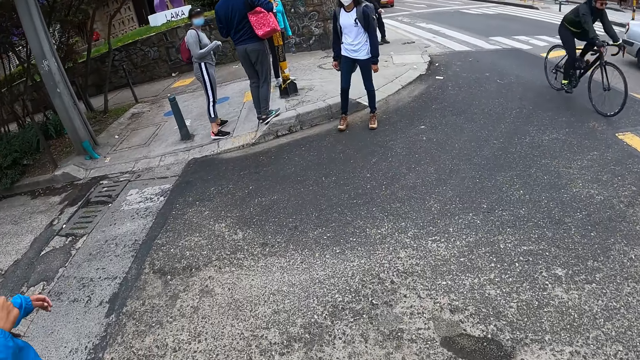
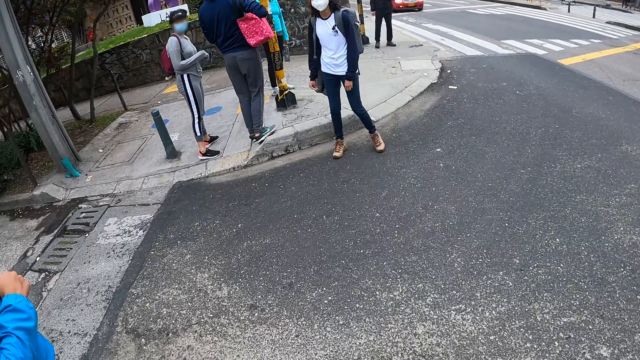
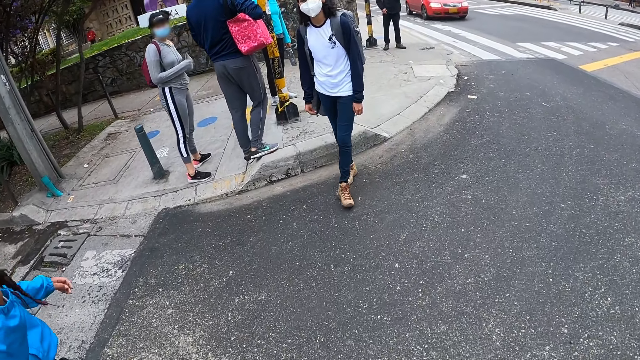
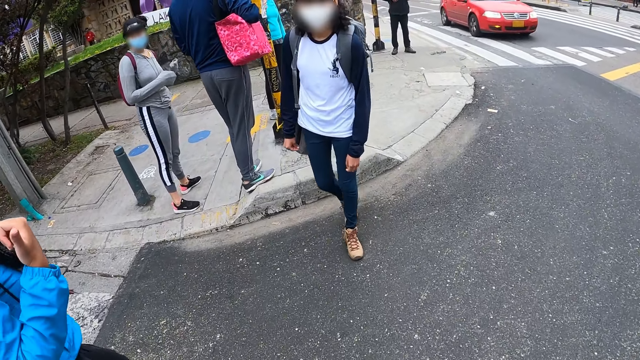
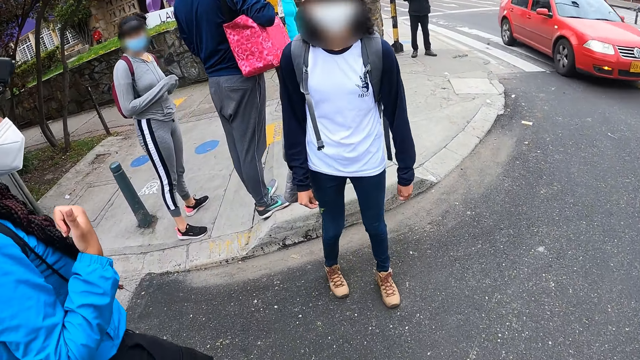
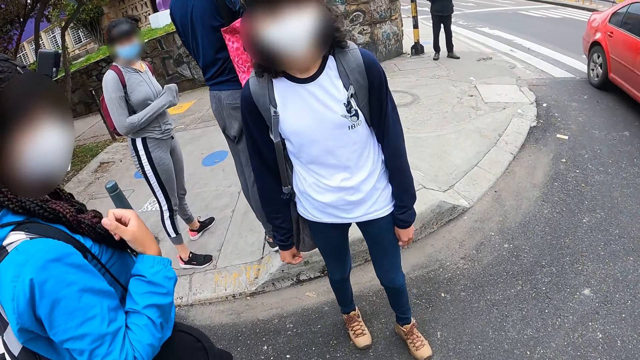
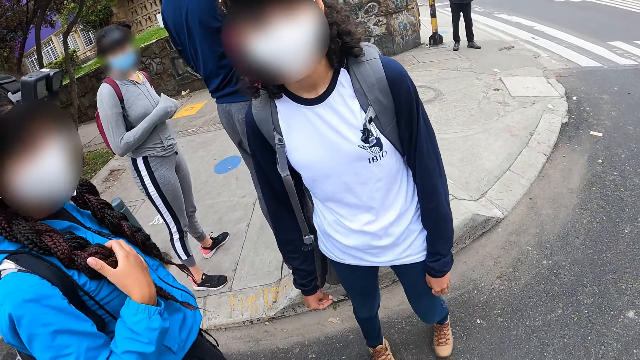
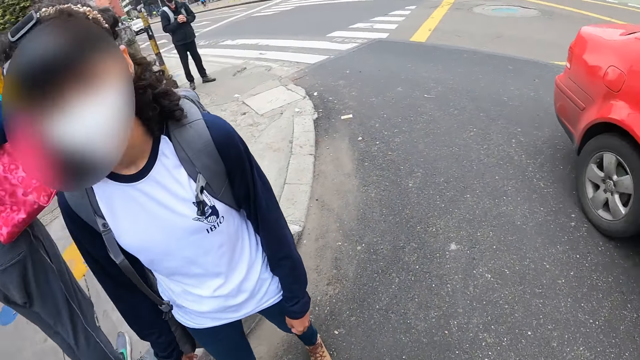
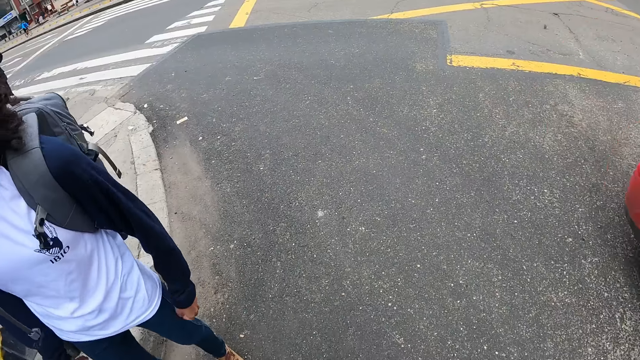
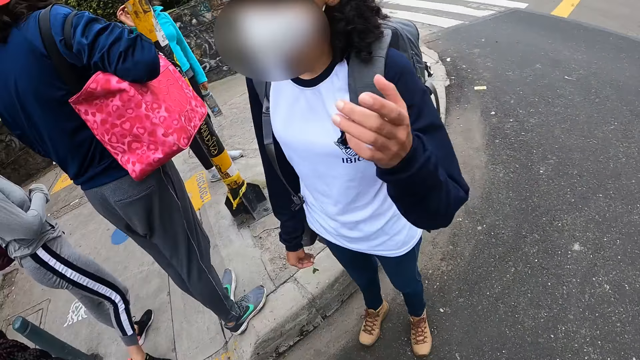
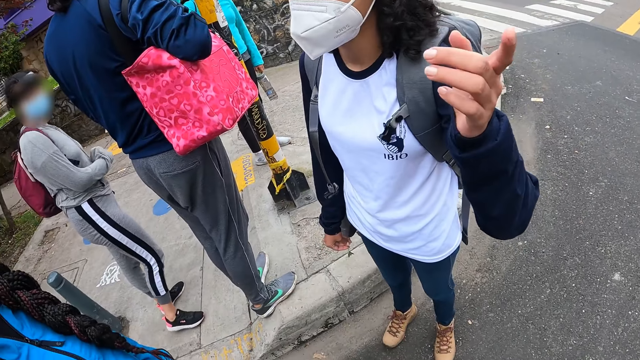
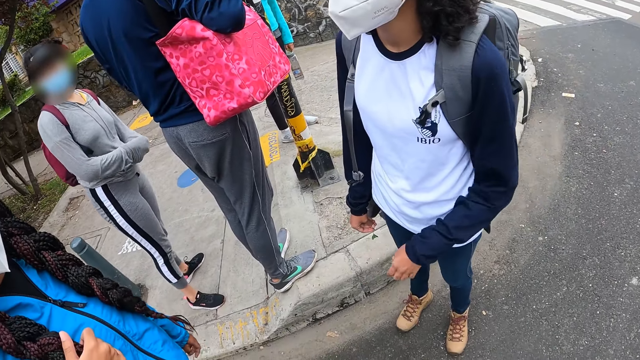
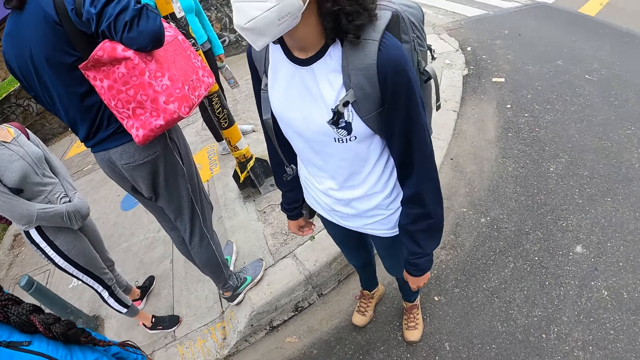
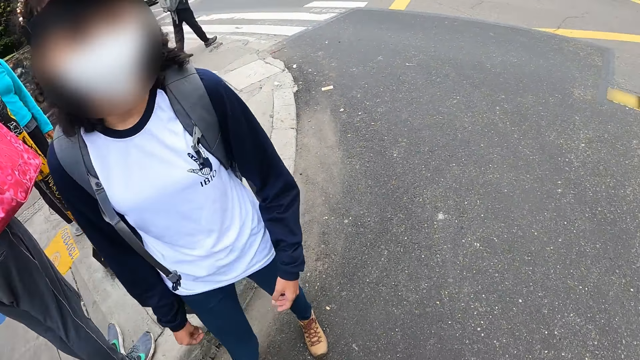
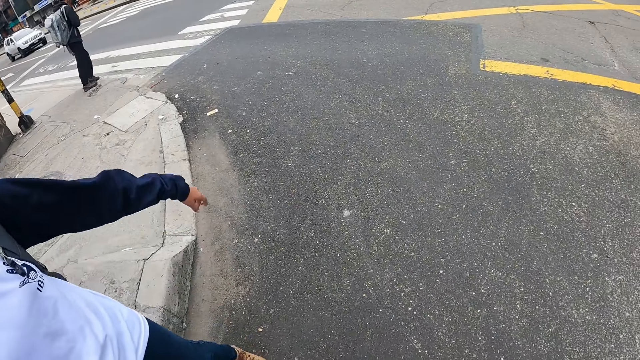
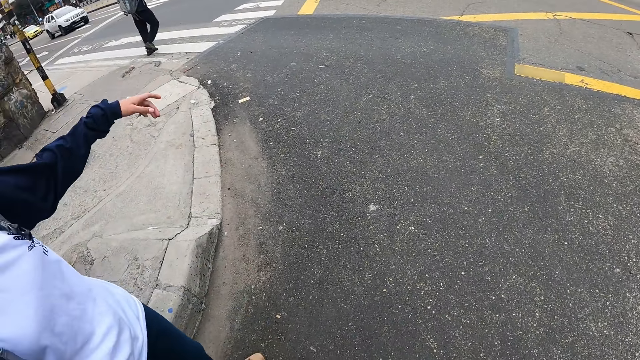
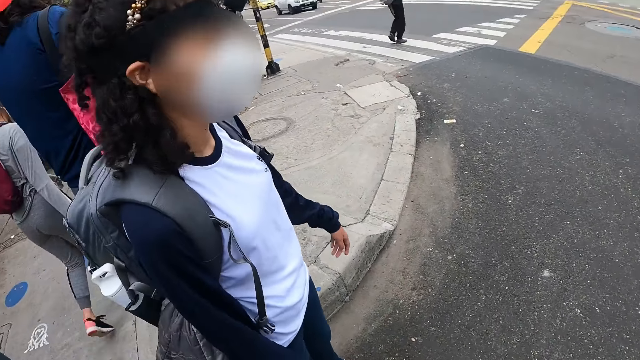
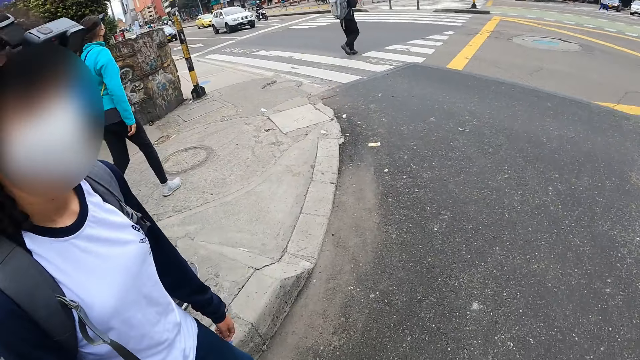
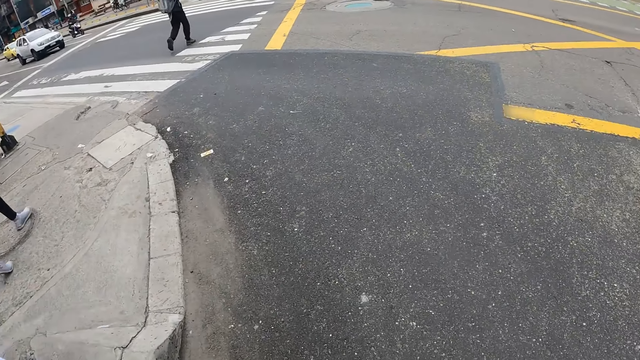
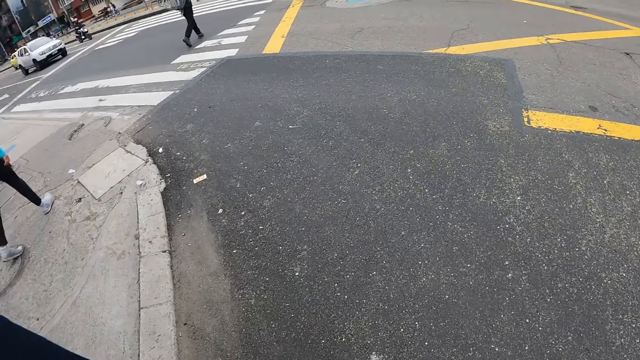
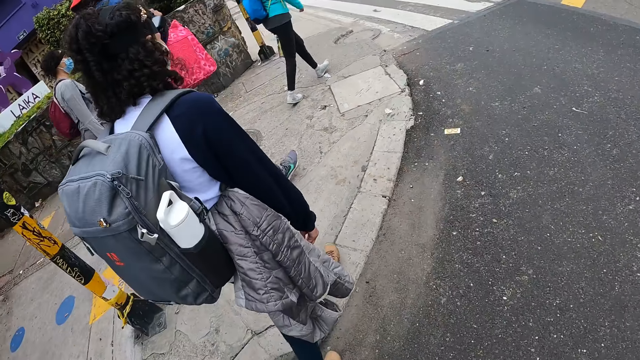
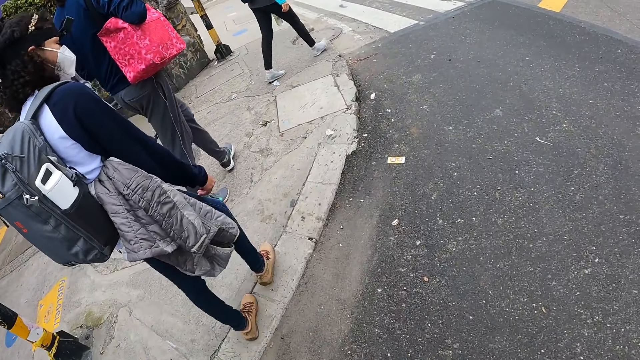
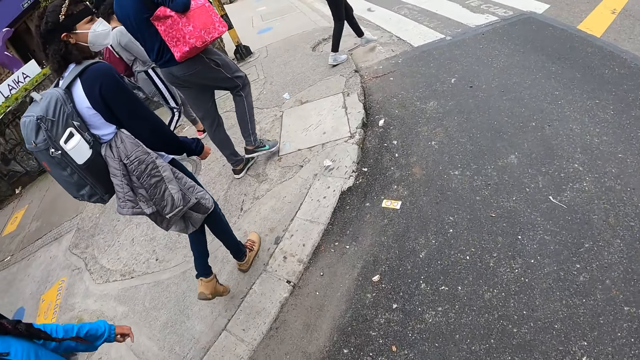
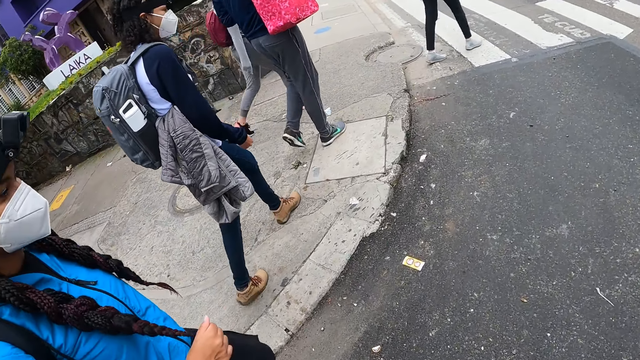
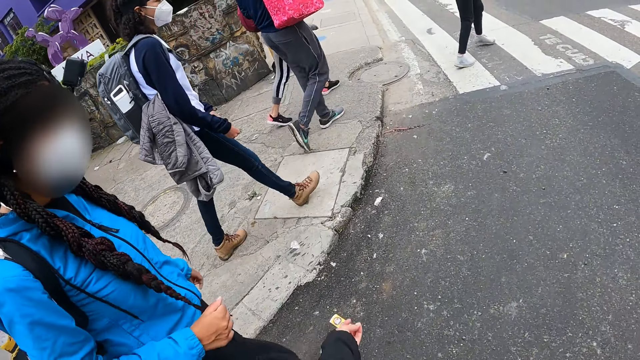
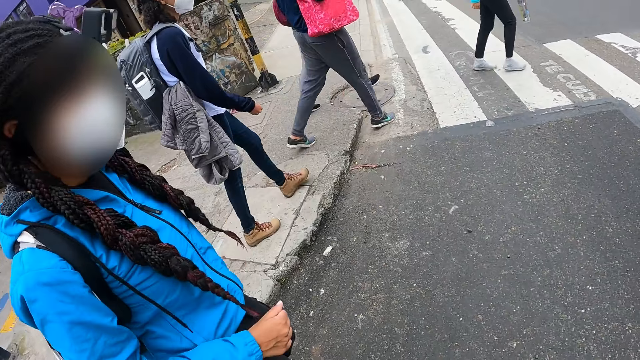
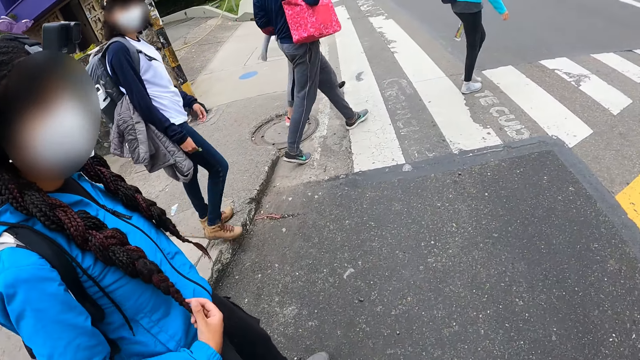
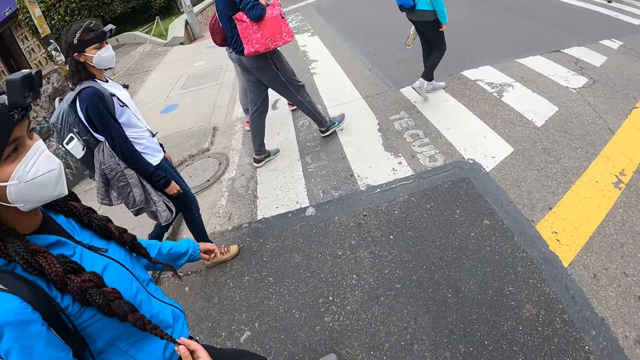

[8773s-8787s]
A person moves on the road. Another person touches her hair. A woman interacts with the camera wearer. The first person points out her hand. The camera wearer looks around. A third person folds her hands. The woman interacts with another woman. A man crosses to a side of the road. A fourth person walks on the road. The first person walks on the road. The second person walks on the road. The third person walks on the road. The camera wearer walks on the road. The second person touches her hair. A third woman crosses to the side of the road.

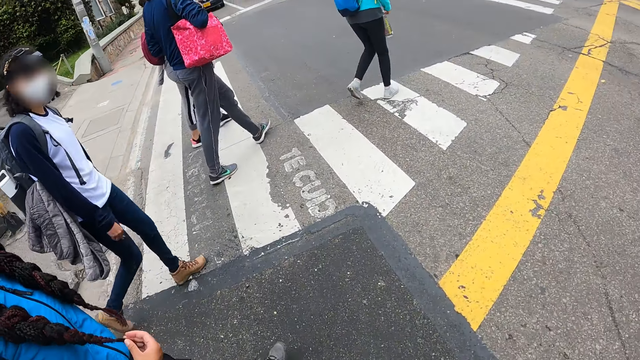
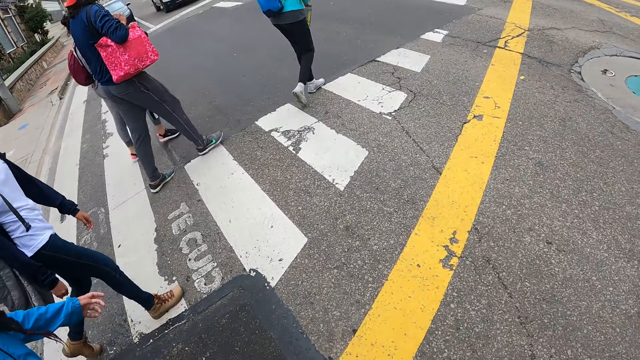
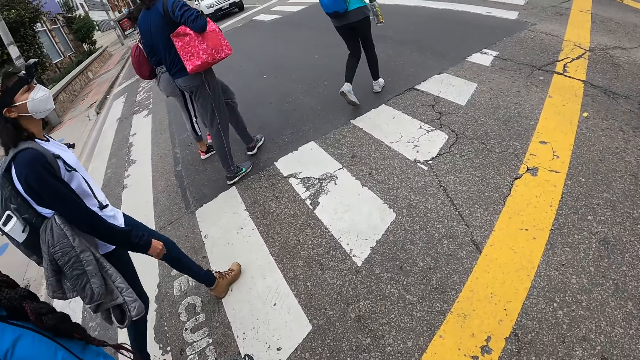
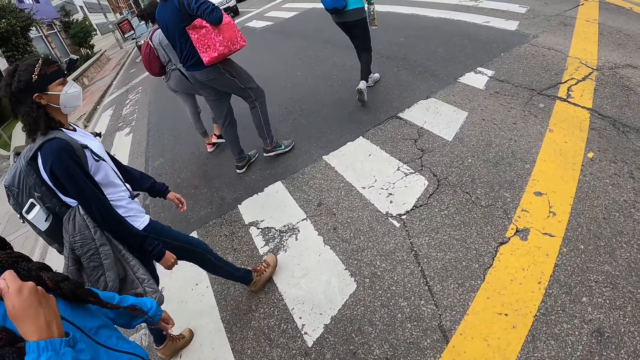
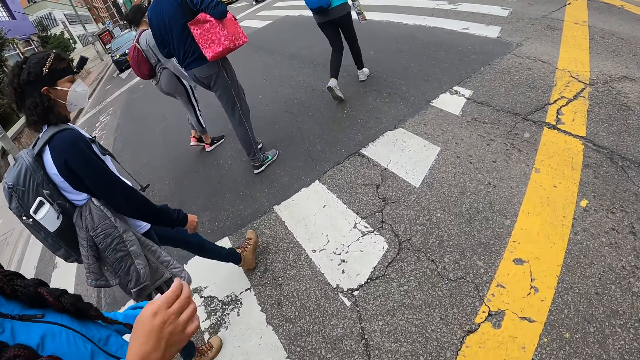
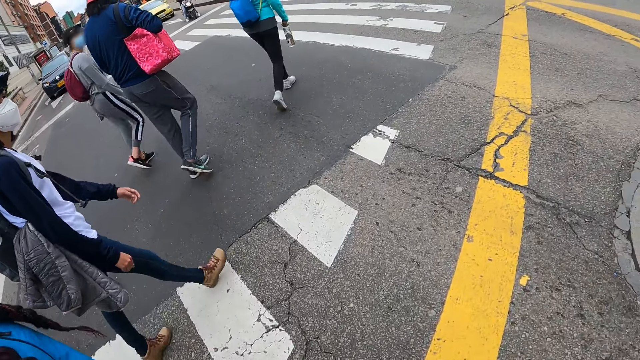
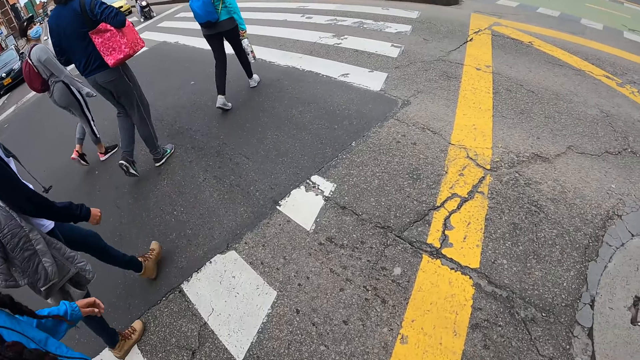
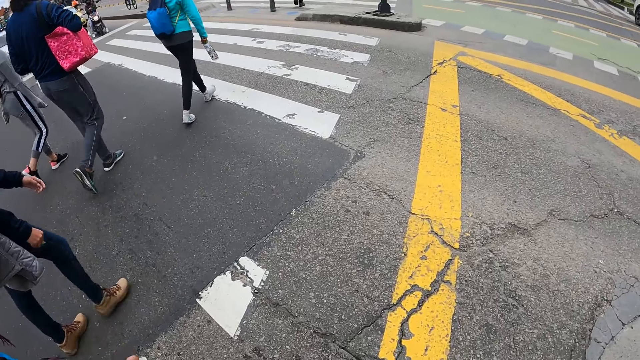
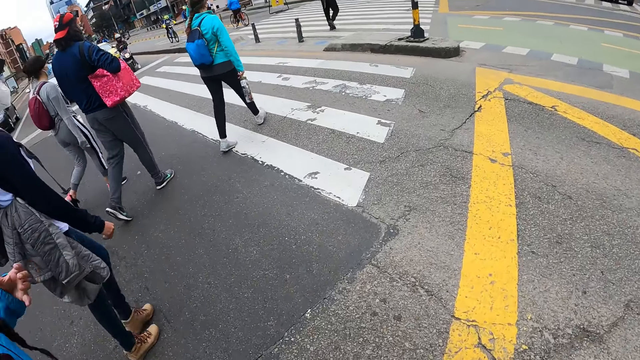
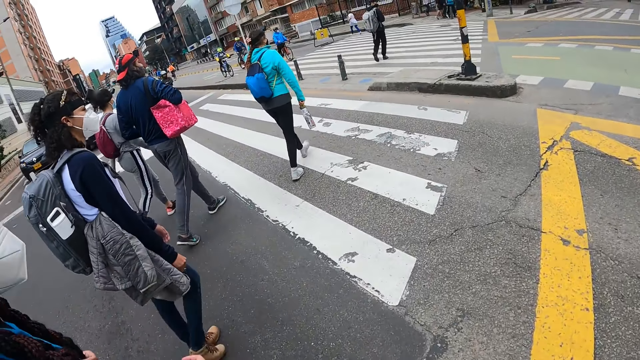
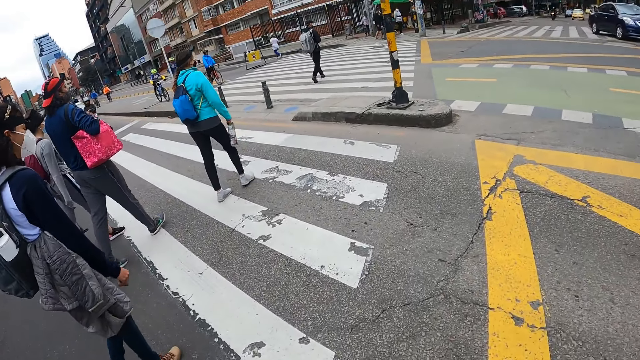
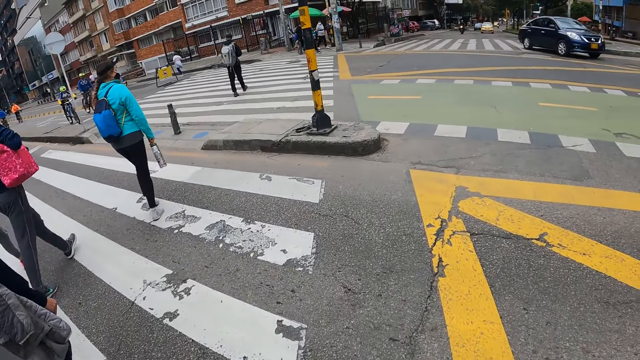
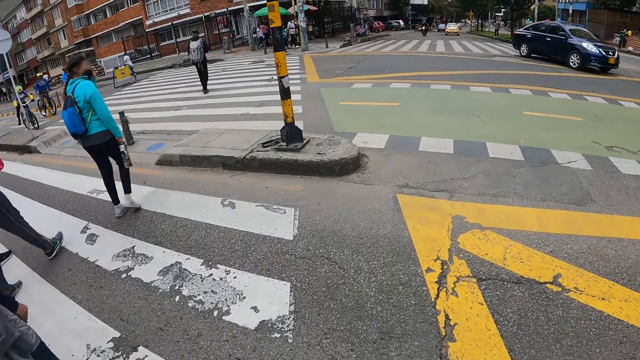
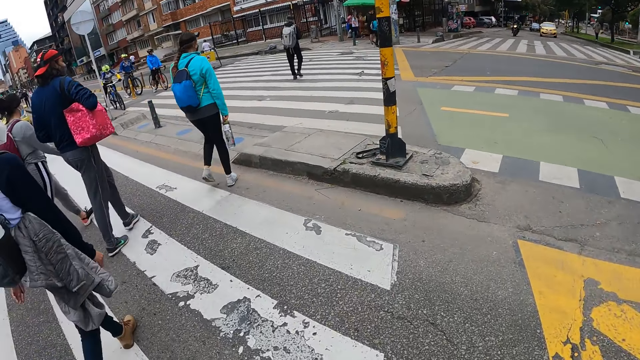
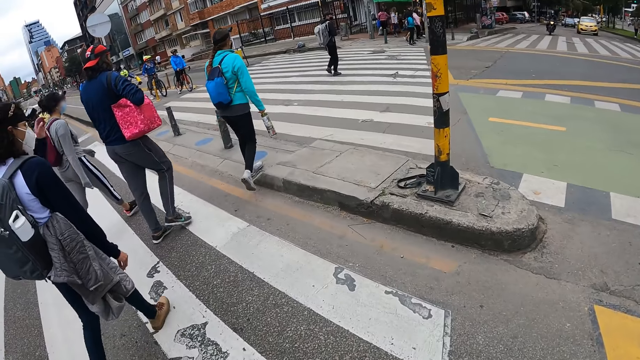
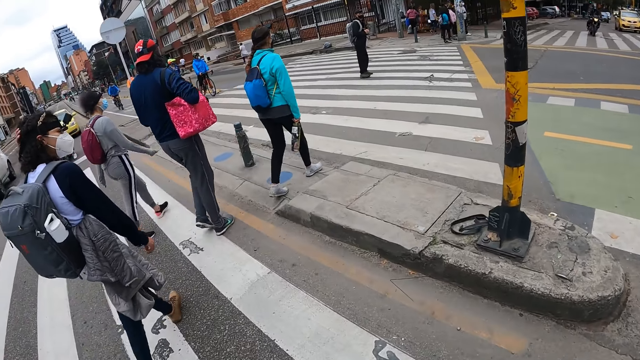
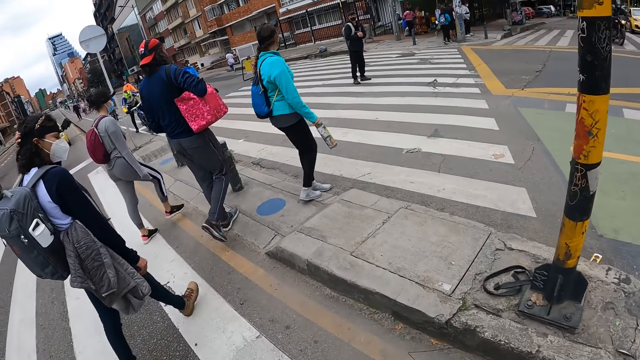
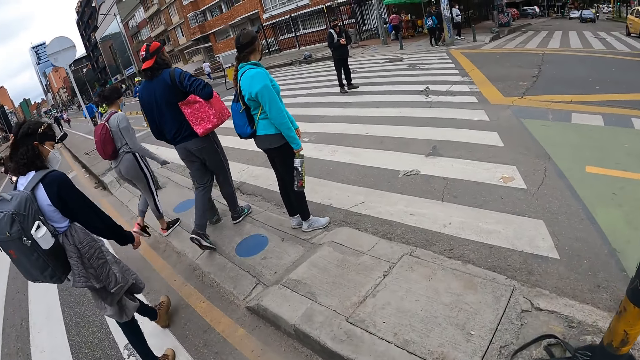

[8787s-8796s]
A man crosses to the side of the road. A woman crosses to the side of the road. Another woman crosses to the side of the road. A third woman crosses to the side of the road. The camera wearer crosses to the side of the road. A person touches her head. Another person stands on the road.
